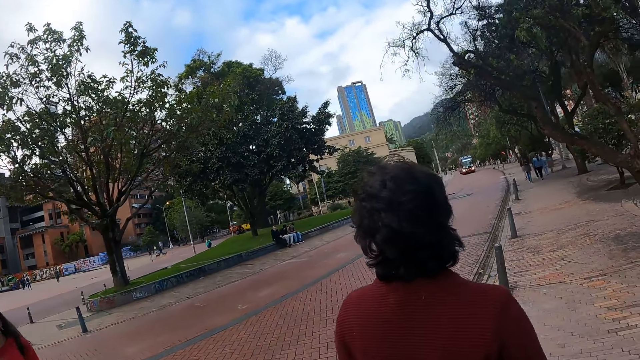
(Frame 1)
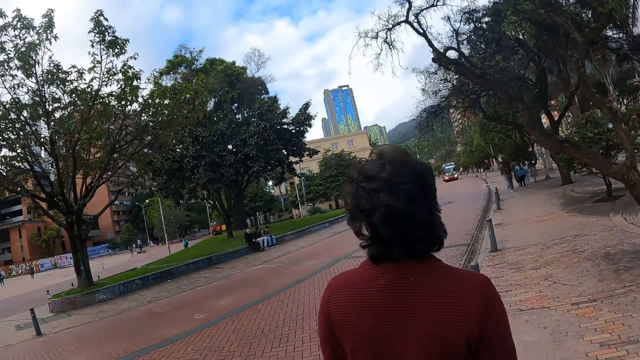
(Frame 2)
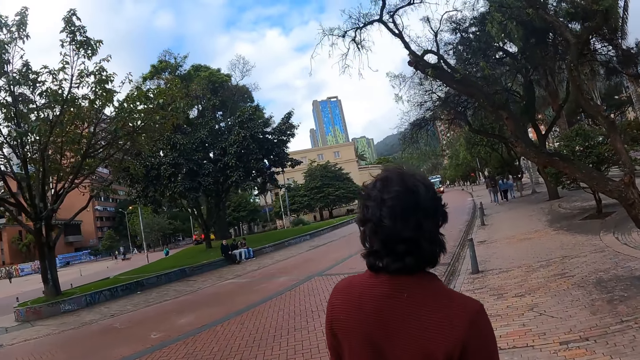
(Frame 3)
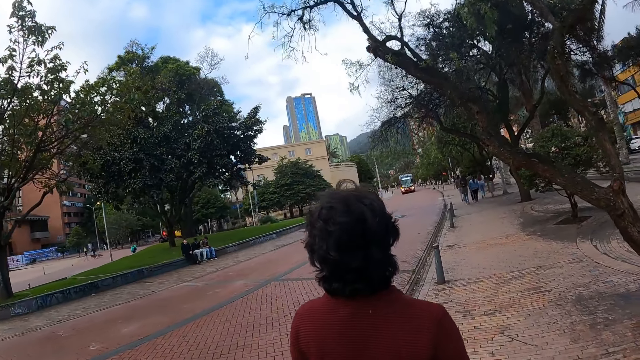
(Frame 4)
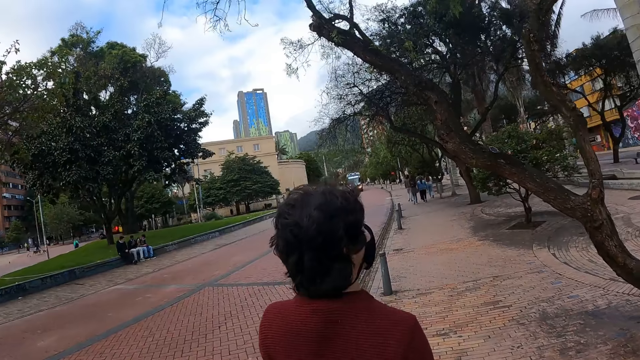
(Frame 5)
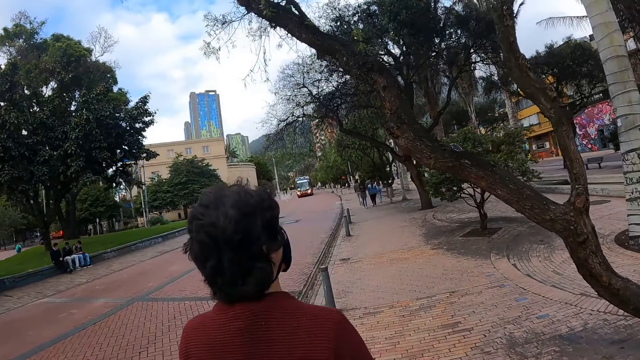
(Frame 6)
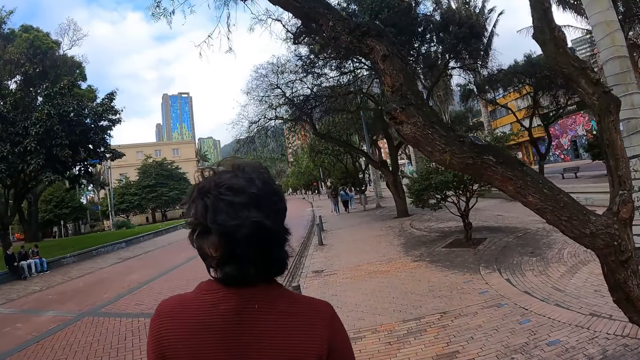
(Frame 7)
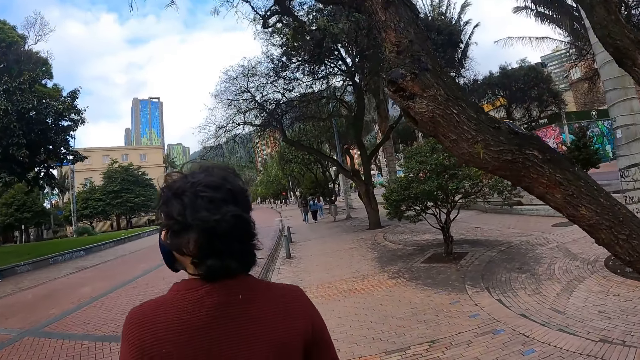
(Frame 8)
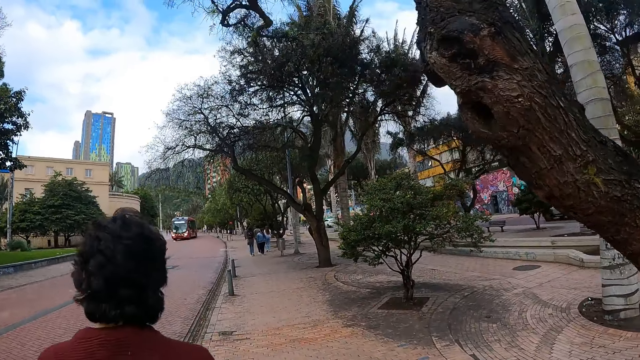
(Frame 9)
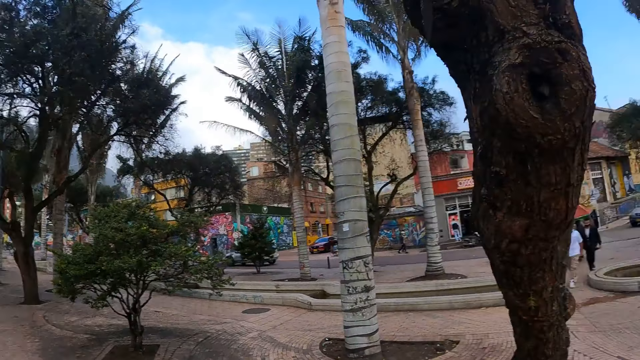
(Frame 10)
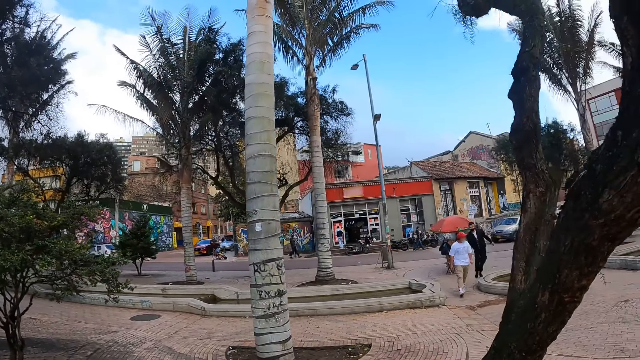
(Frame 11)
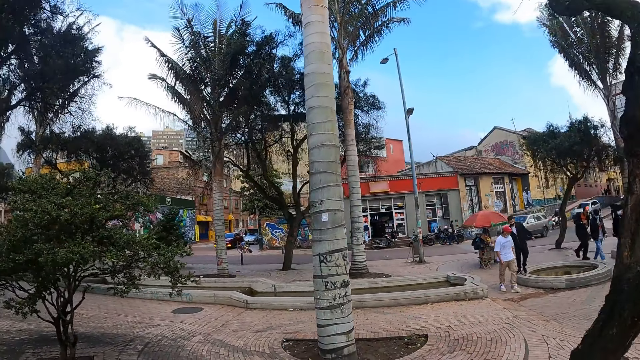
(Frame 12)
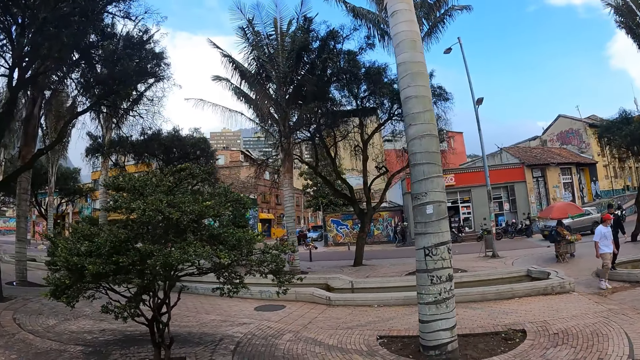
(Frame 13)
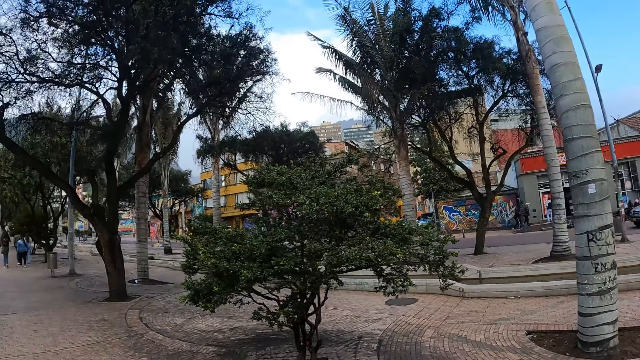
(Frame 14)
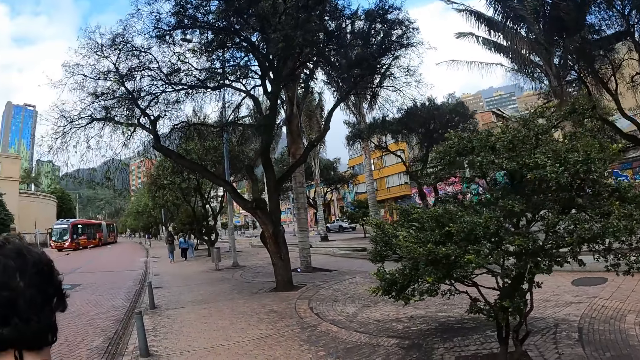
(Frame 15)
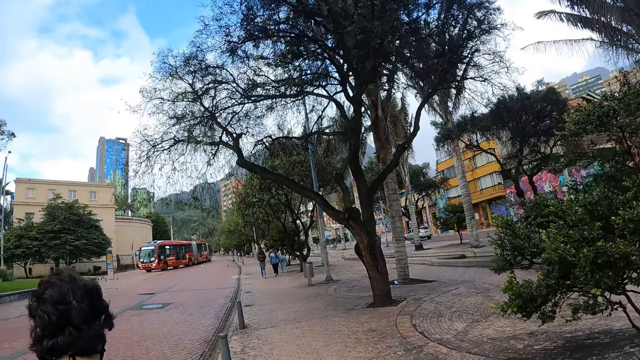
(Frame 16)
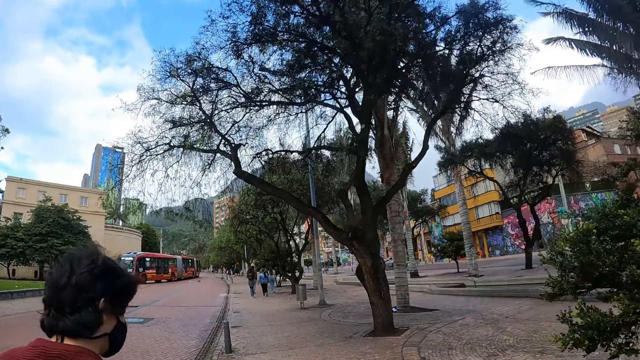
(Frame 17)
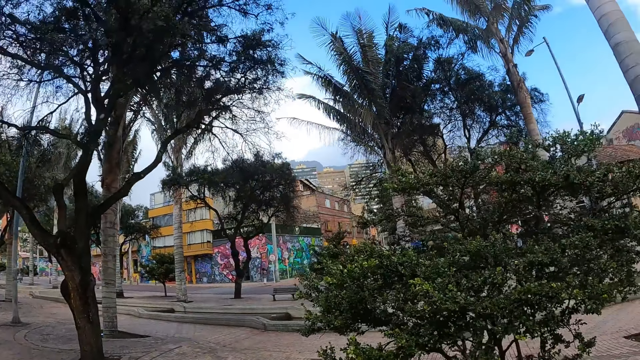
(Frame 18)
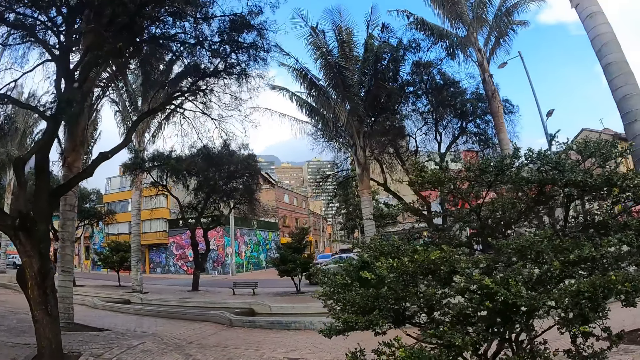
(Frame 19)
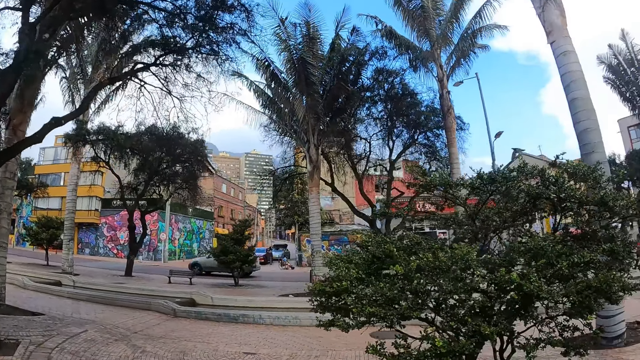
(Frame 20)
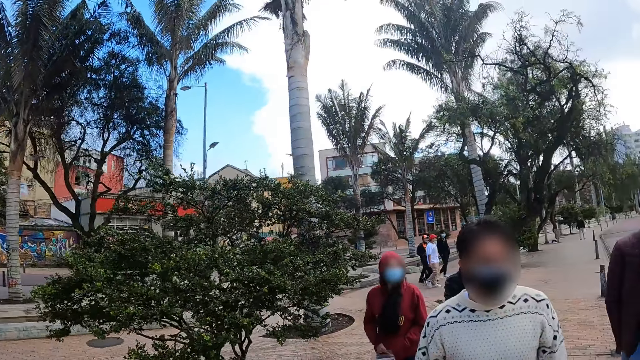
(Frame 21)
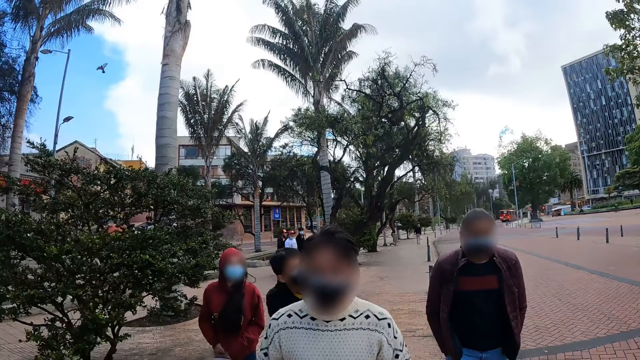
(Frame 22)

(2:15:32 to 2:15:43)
The camera wearer looks around and moves around.

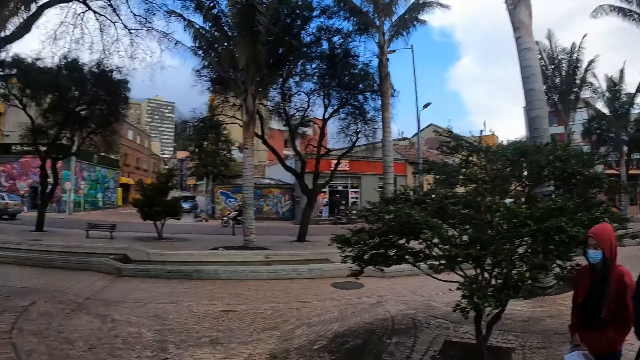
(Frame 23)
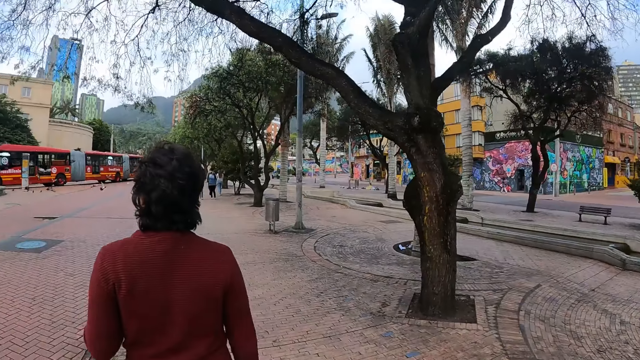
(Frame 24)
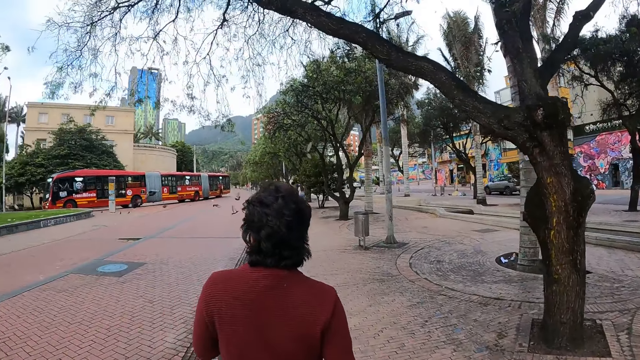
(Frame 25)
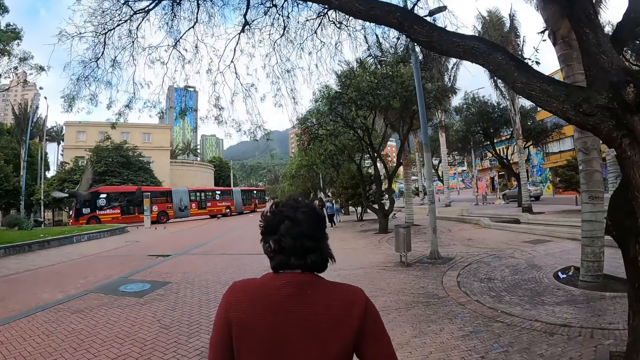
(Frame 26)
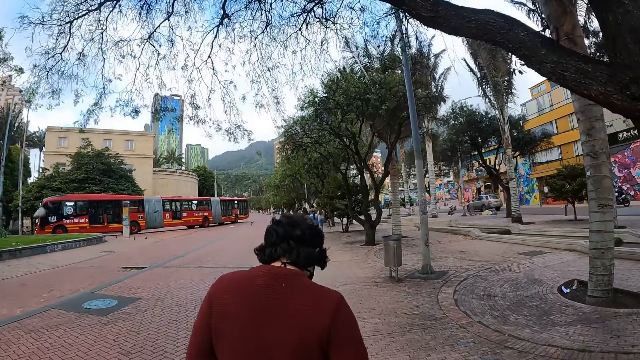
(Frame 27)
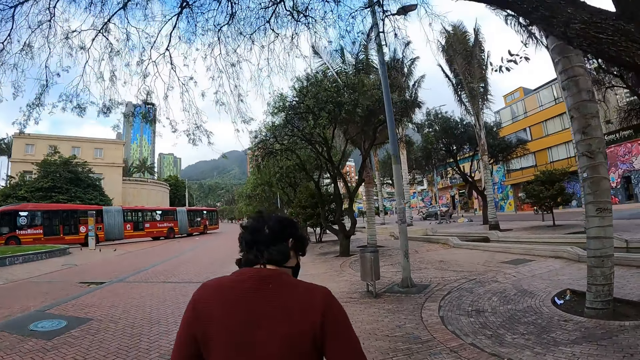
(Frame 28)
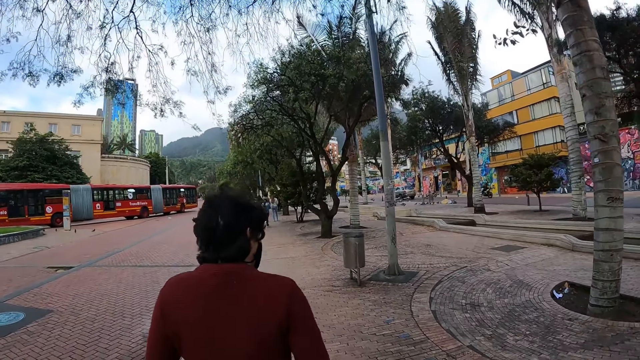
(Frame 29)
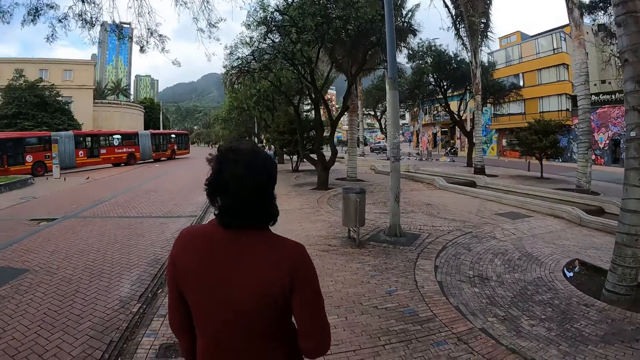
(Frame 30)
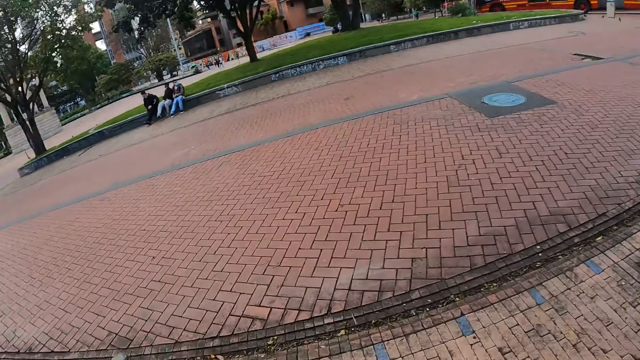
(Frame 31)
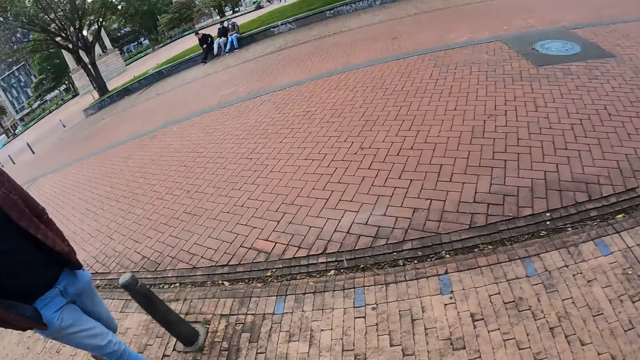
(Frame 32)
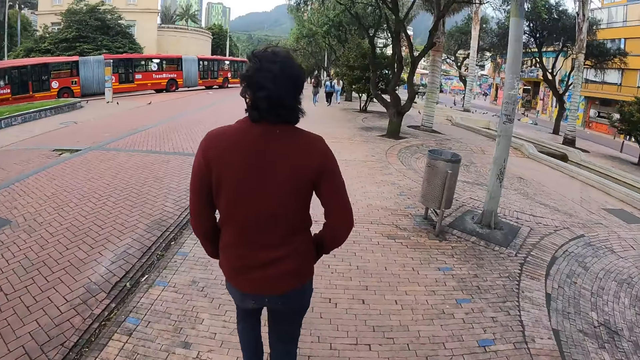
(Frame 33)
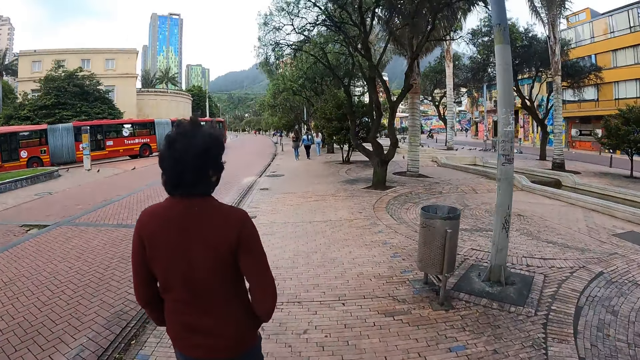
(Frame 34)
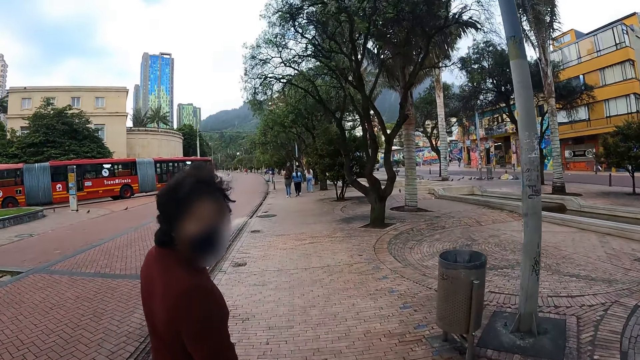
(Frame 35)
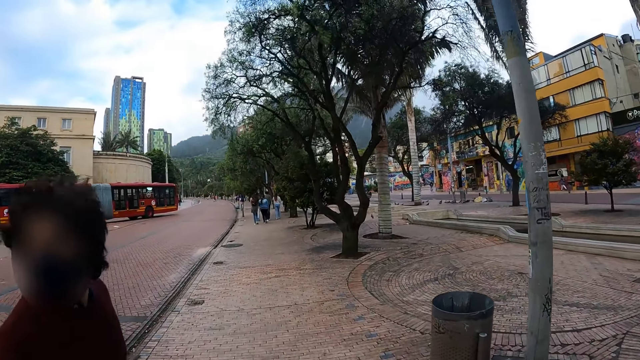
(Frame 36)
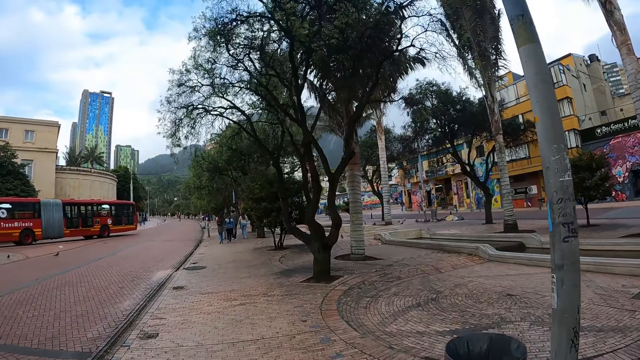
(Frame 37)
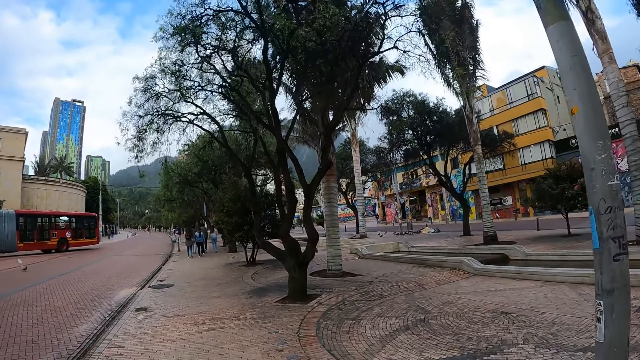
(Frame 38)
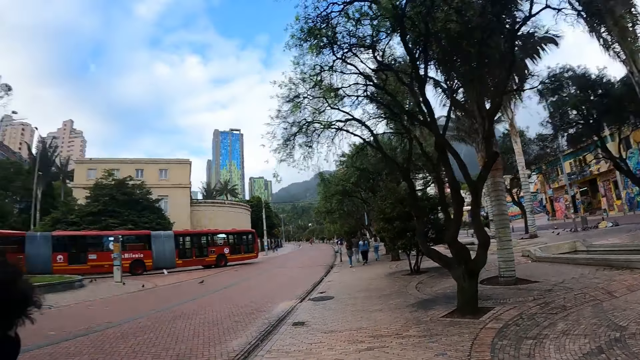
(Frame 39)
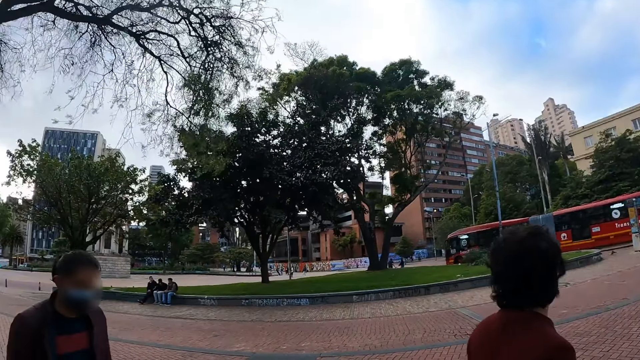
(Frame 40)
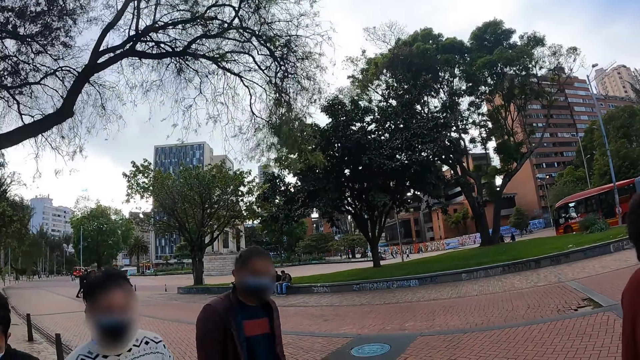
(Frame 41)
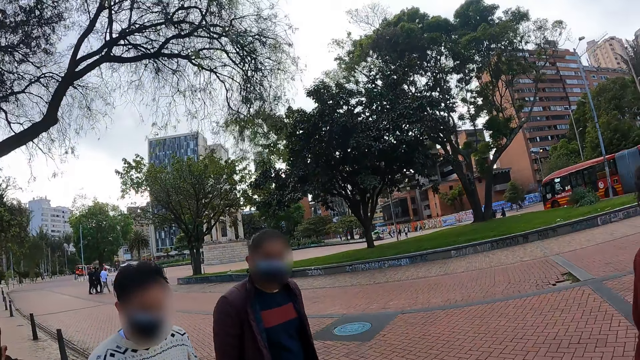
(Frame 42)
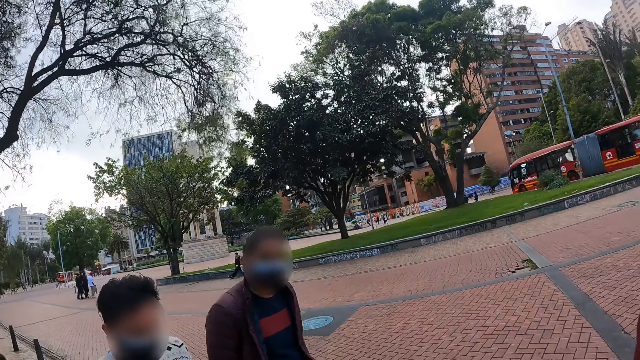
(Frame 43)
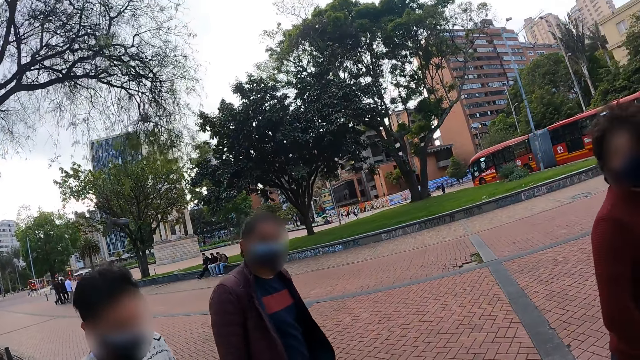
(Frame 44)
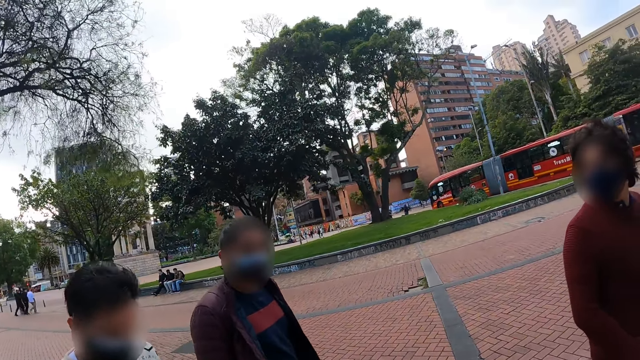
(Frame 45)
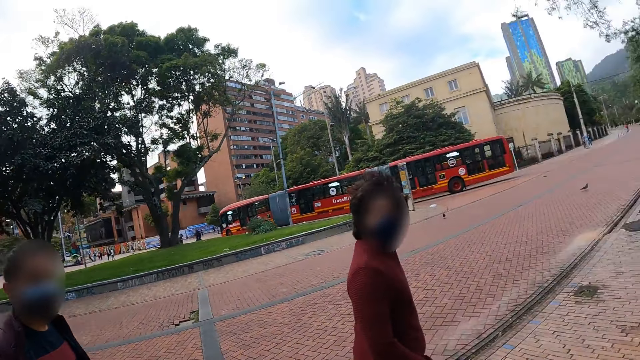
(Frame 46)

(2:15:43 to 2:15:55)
The camera wearer walks along the sidewalk and looks around. A person looks behind. The camera wearer walks along the sidewalk and looks around.
